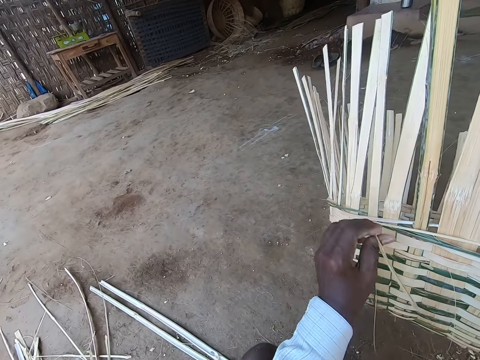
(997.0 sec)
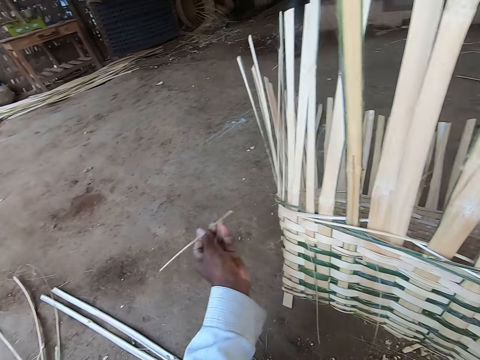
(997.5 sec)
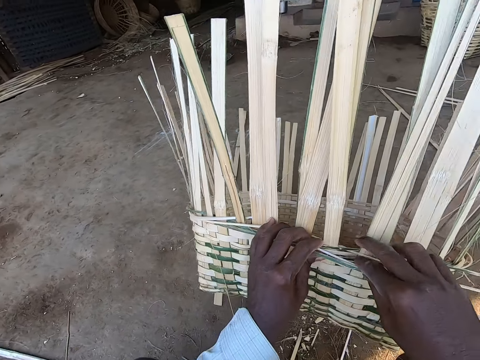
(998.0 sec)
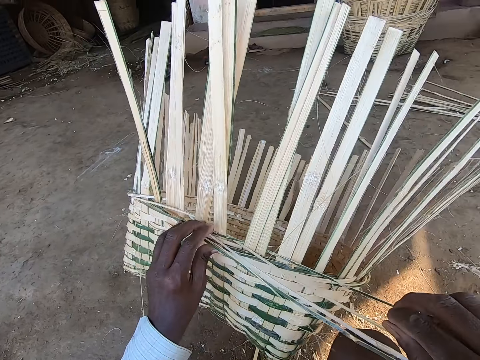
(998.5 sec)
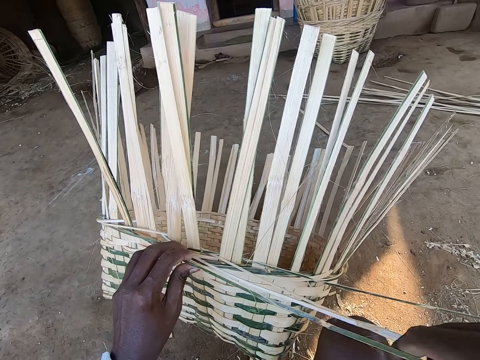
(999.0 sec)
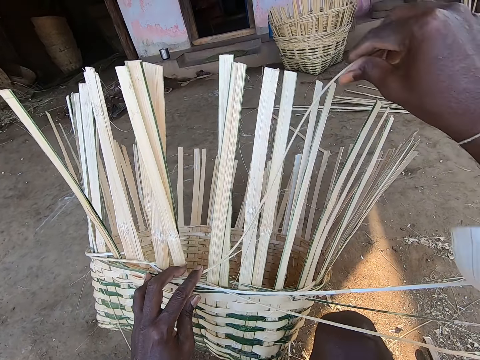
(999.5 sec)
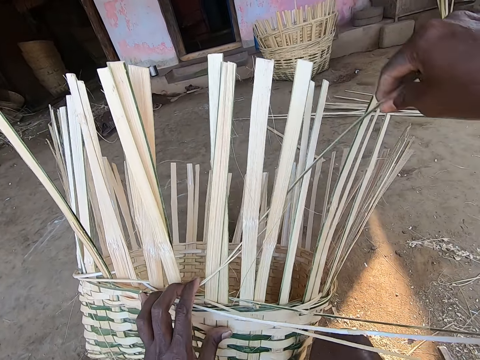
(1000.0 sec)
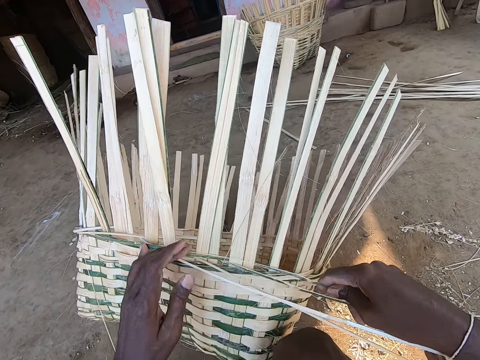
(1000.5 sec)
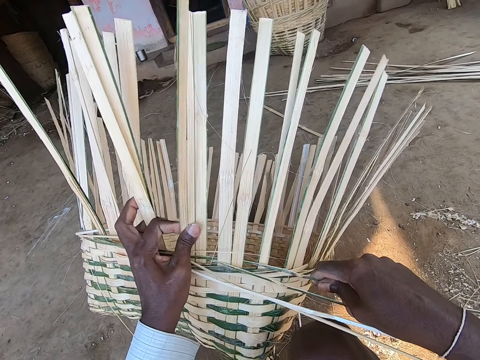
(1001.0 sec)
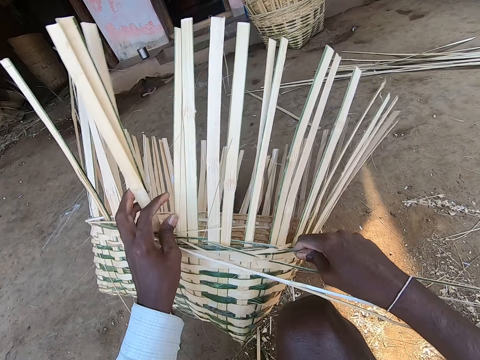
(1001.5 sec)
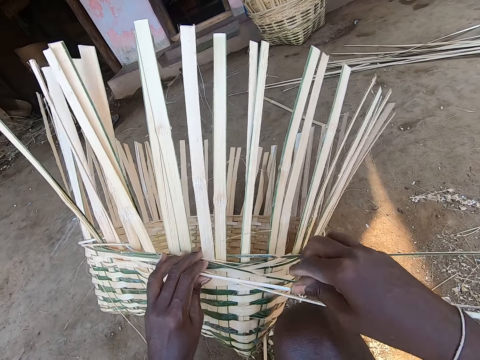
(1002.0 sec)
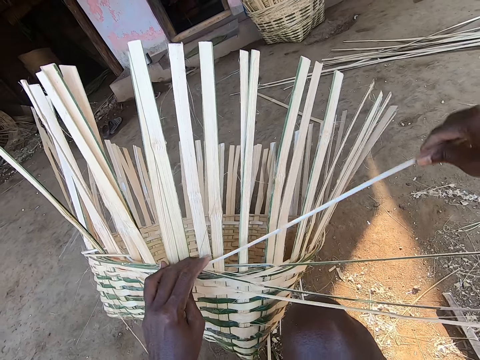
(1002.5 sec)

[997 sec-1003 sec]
The camera wearer drops the cane material on the floor with his left hand. He weaves the cane material into the basket with his hands.

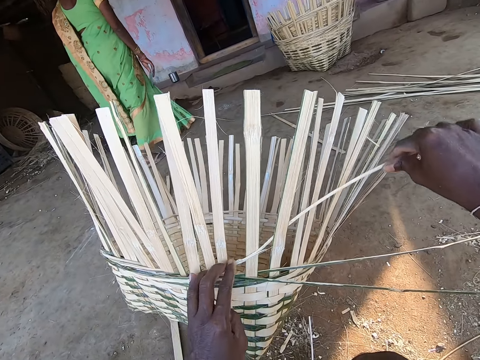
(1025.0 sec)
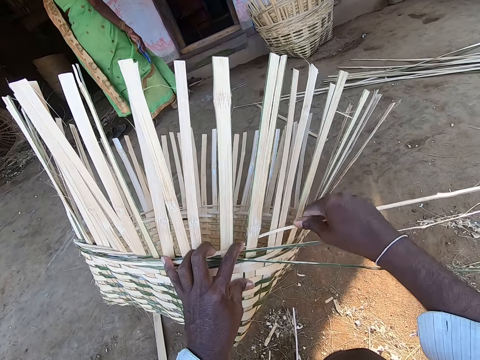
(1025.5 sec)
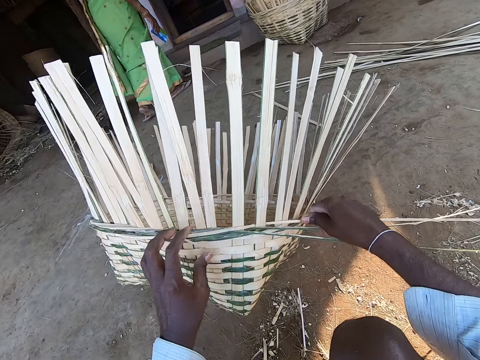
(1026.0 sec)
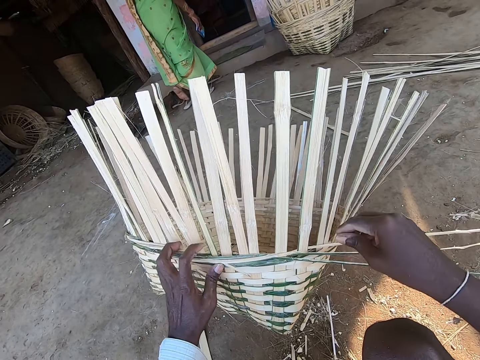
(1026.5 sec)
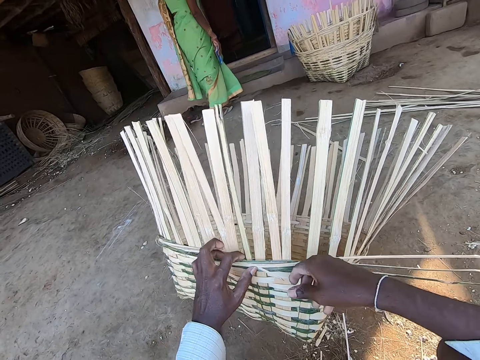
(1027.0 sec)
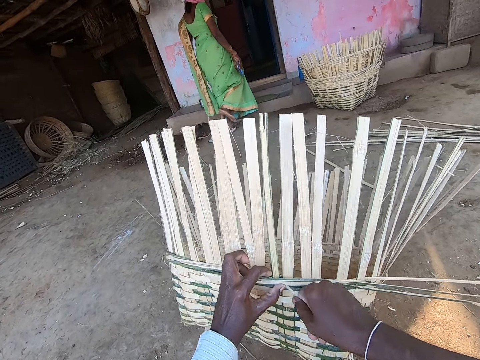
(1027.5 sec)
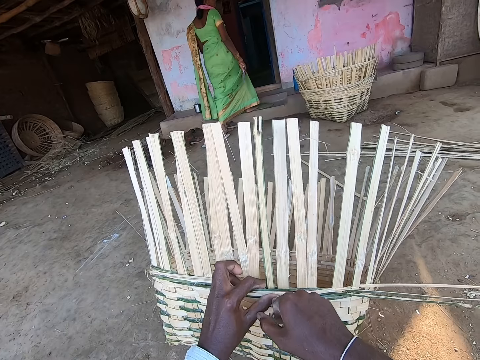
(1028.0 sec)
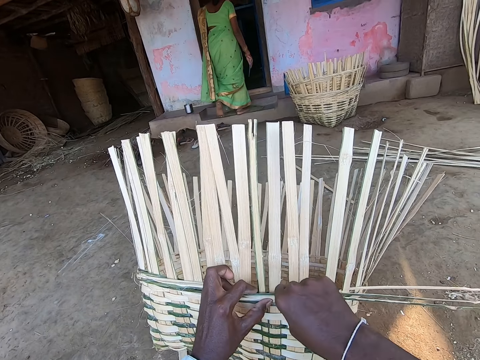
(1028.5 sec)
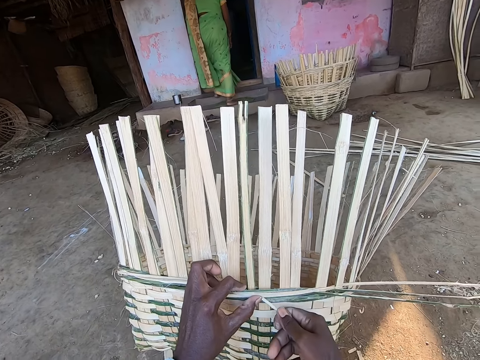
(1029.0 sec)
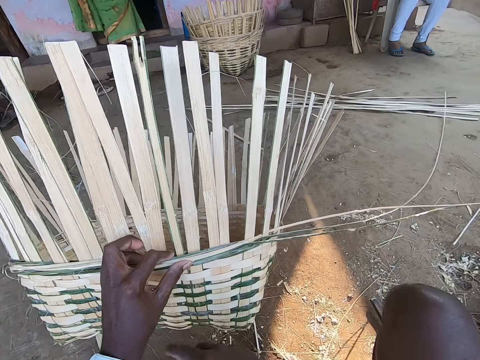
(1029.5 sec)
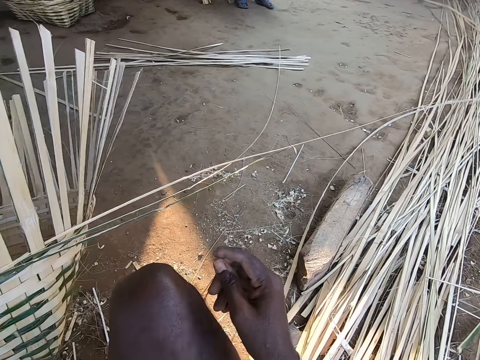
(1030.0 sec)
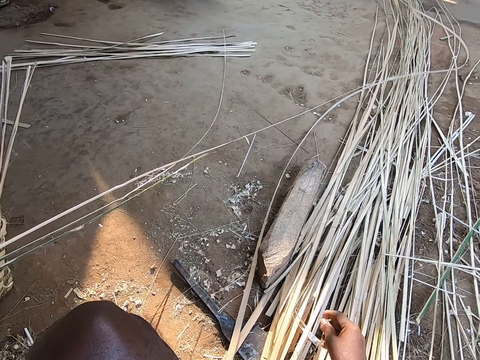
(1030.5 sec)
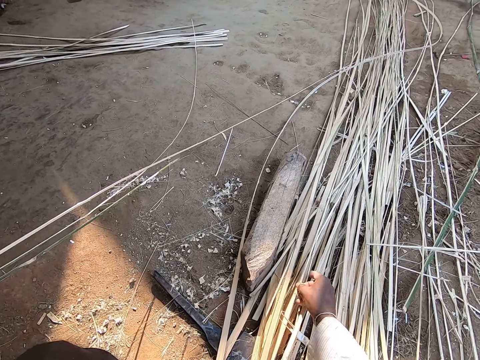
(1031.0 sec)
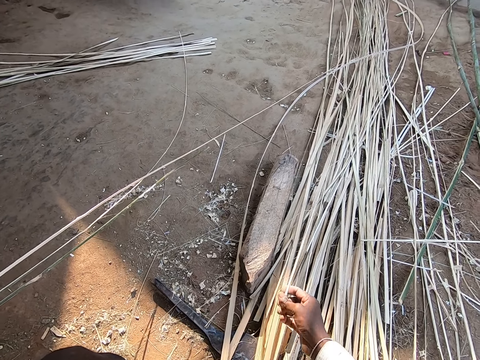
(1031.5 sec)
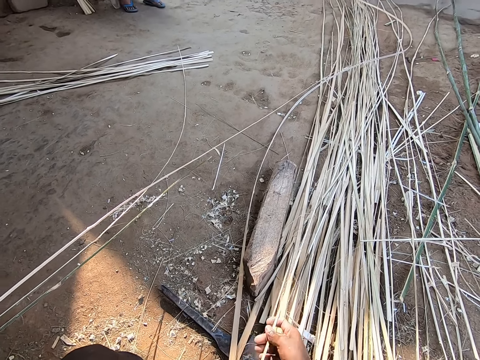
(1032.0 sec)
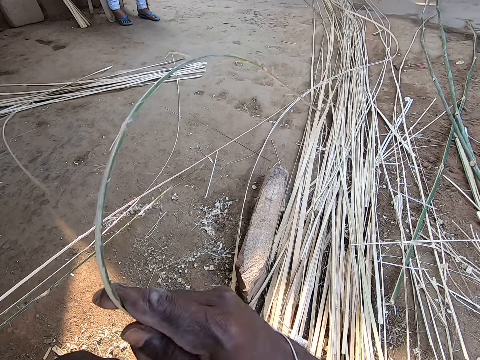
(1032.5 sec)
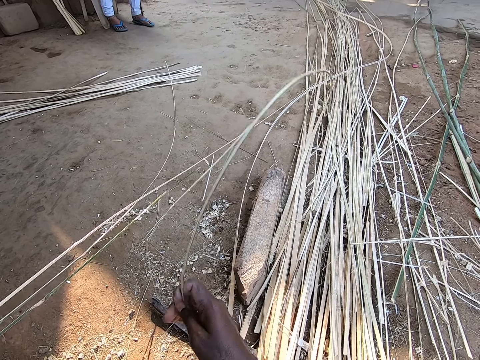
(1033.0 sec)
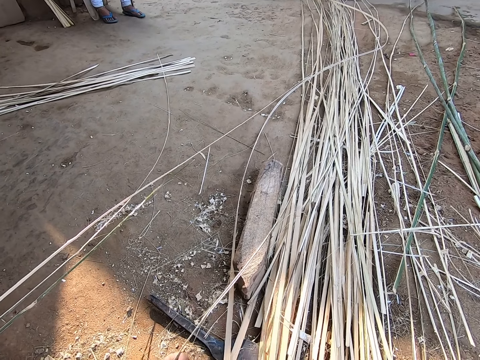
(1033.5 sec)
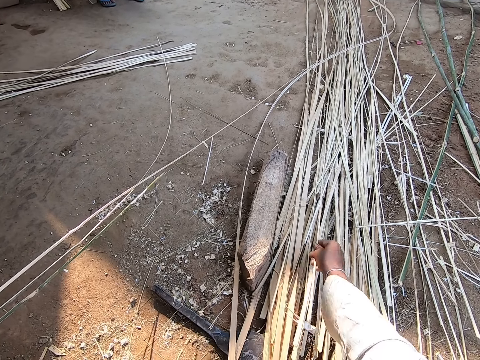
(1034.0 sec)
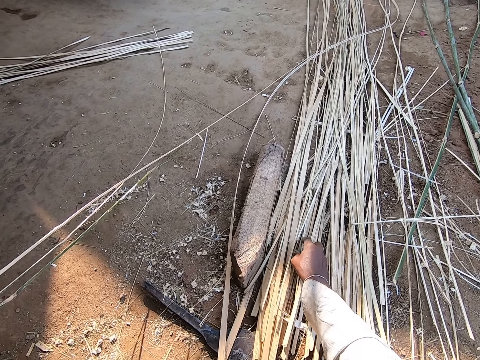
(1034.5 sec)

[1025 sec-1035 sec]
A woman removes a pair of slippers at the stairs. The woman climbs the stairs into a house. The camera wearer picks up the cane material on the ground with his right hand. He searches on the reeds on the ground.

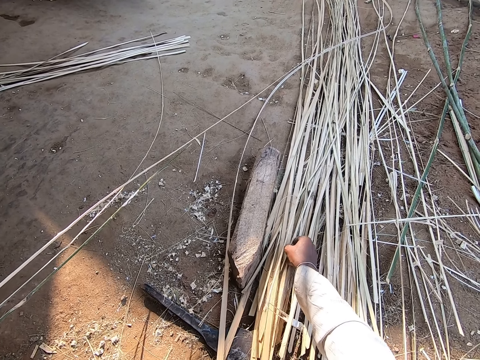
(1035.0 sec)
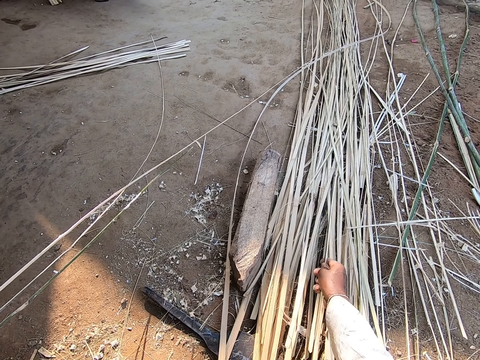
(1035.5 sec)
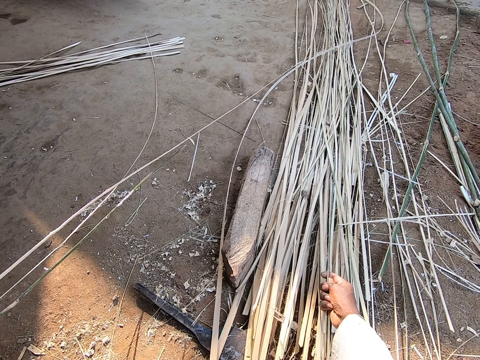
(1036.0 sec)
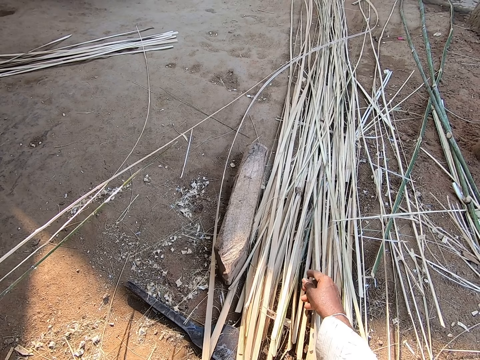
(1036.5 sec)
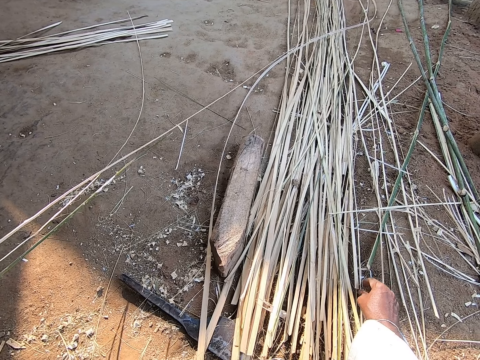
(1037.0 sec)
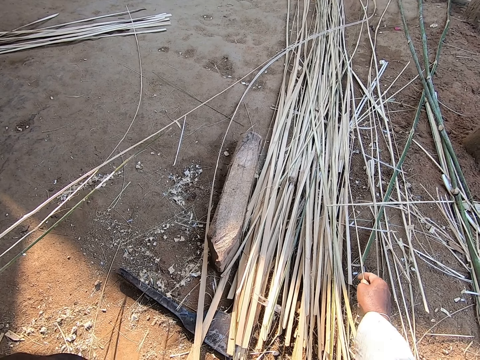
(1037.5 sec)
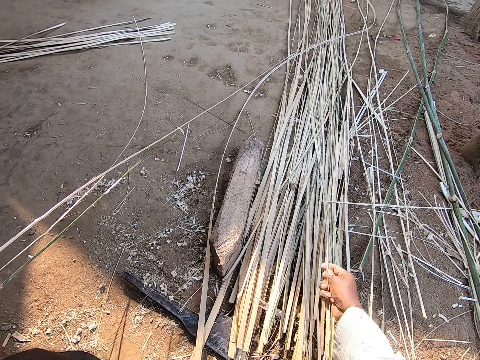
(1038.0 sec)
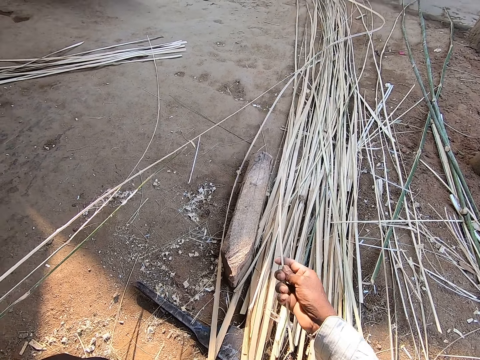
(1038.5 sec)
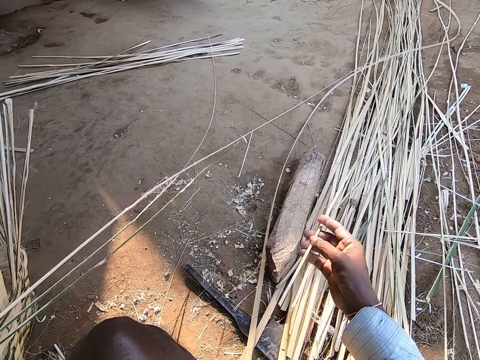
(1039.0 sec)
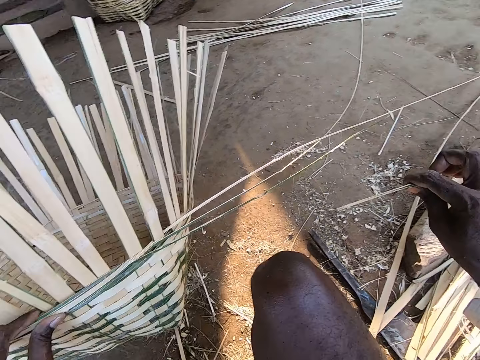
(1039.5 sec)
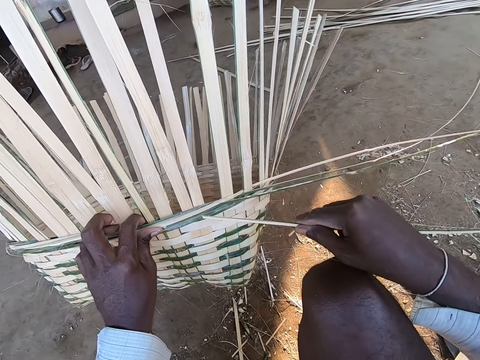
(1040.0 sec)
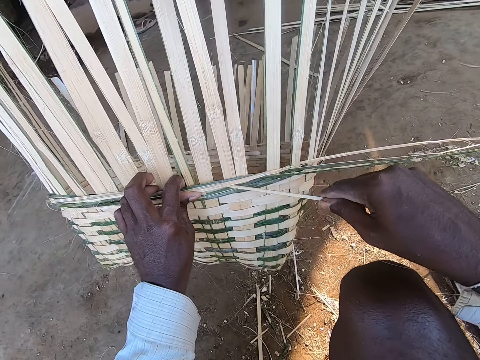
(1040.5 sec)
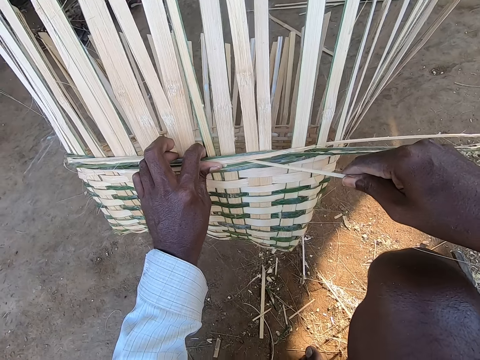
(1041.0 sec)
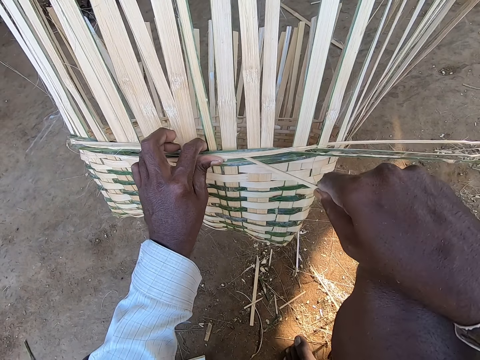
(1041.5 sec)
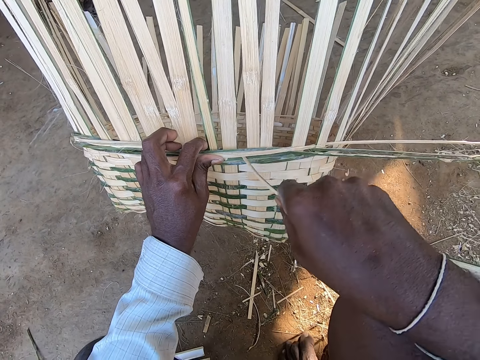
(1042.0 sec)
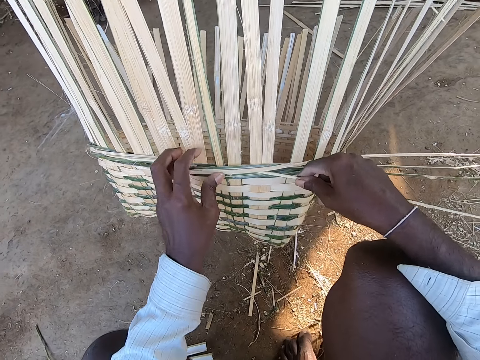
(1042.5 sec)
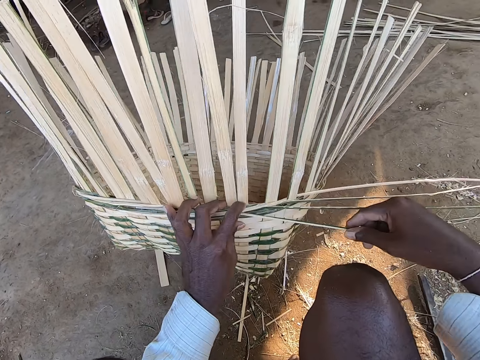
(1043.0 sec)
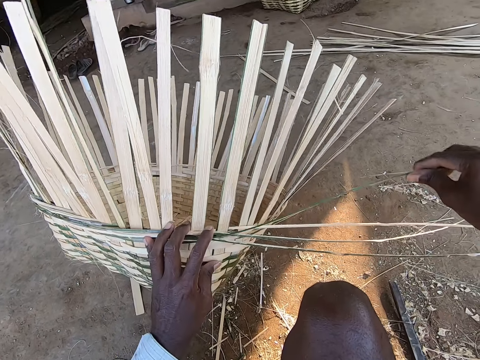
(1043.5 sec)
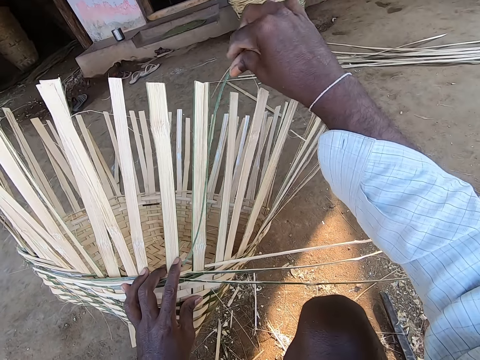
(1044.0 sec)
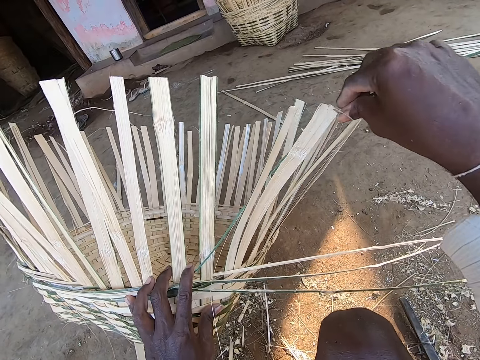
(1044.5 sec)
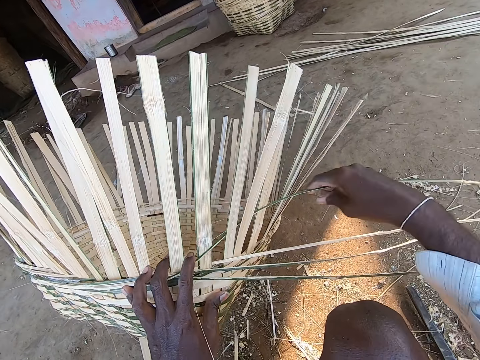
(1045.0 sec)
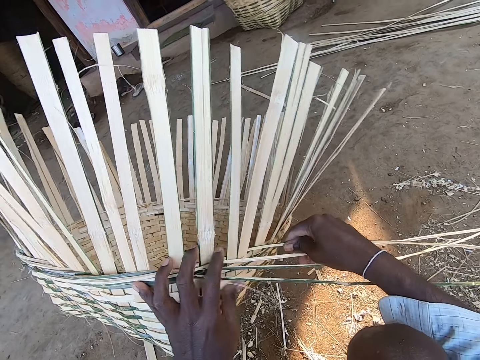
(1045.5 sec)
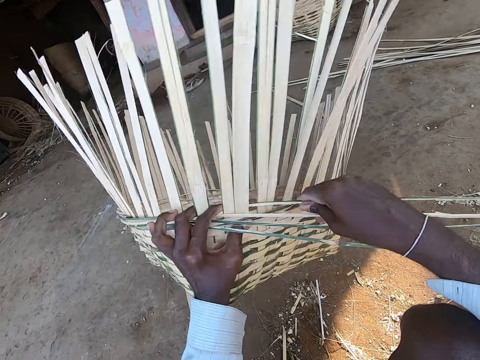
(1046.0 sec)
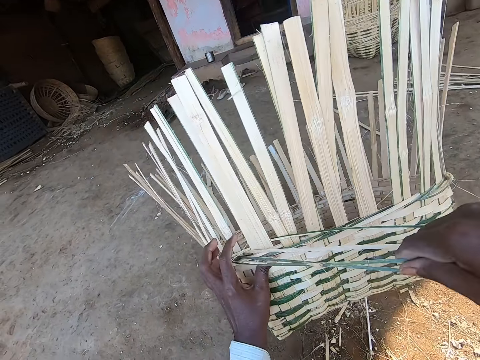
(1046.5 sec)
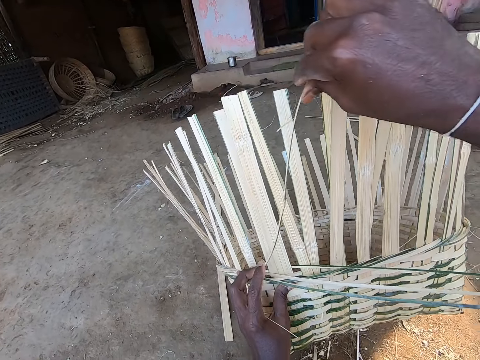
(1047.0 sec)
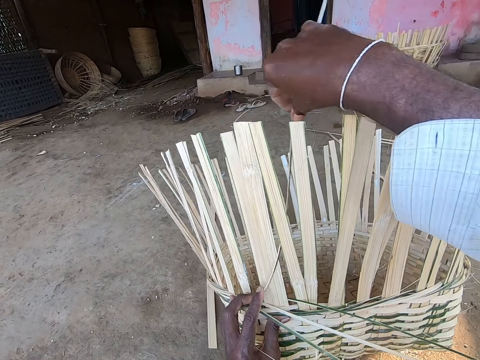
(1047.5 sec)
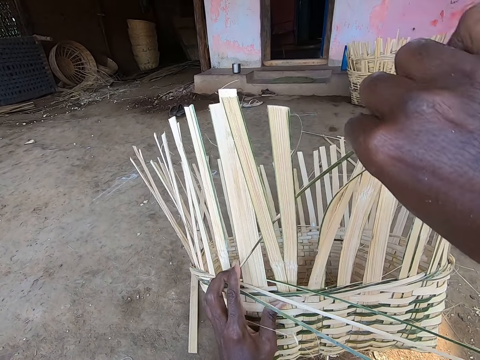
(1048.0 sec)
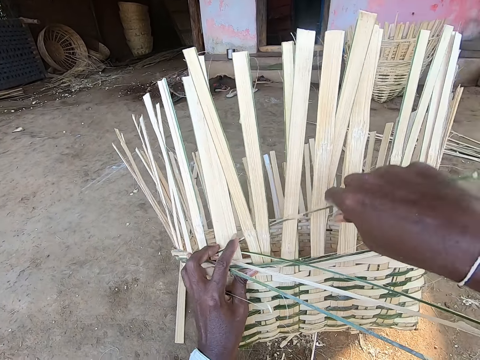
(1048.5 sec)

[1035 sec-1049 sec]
The camera wearer touches the cane material on the ground with his right hand. He picks up the cane material on the ground with his right hand. He puts the reed in the basket. He weaves the cane material into the basket with his hands.
